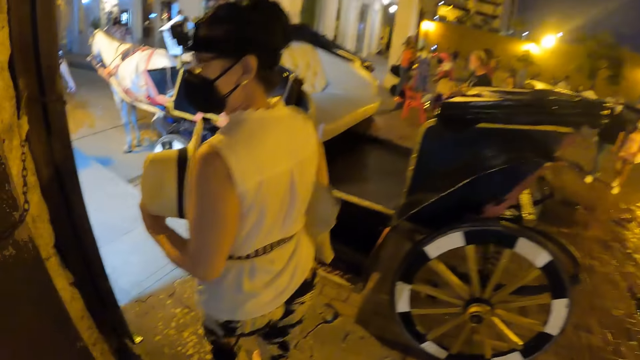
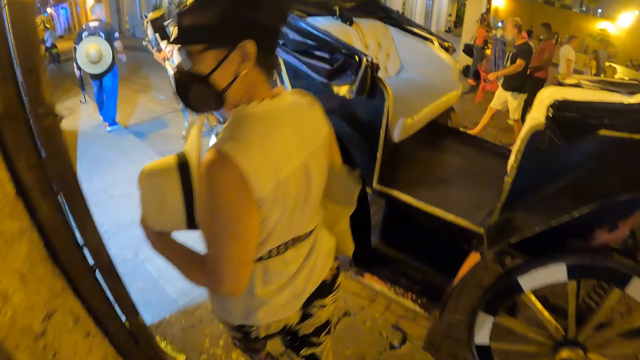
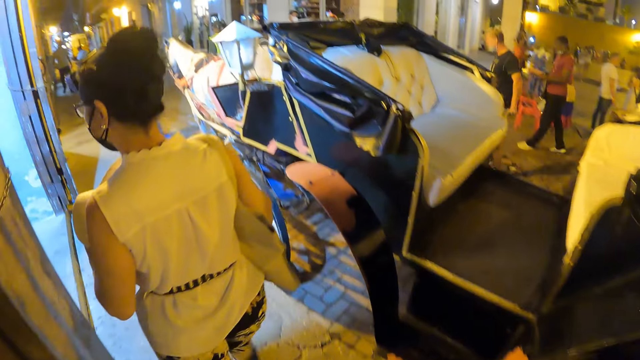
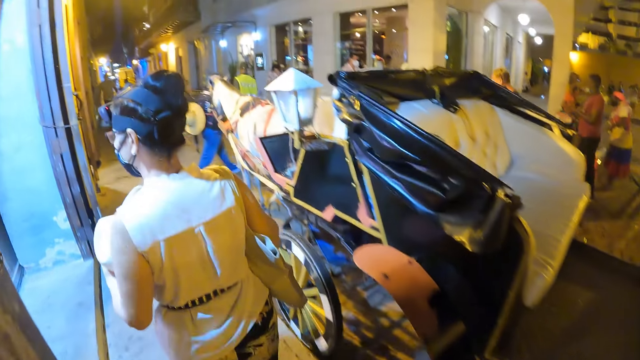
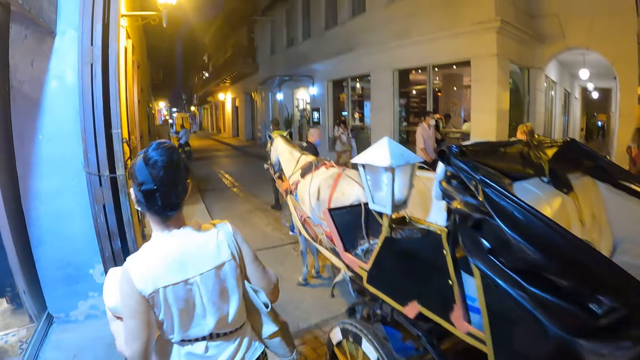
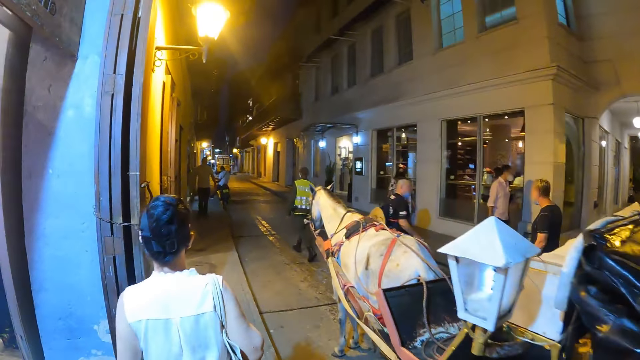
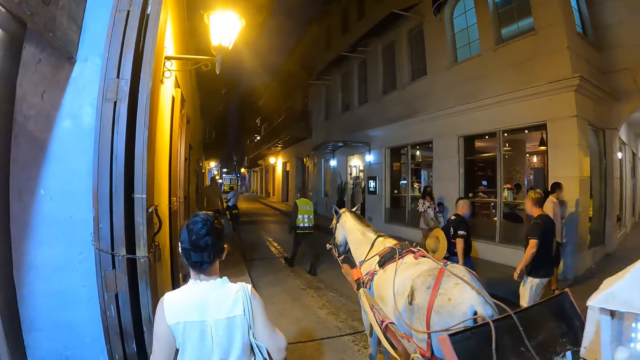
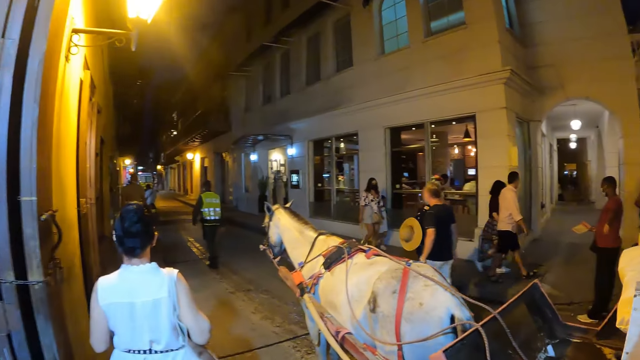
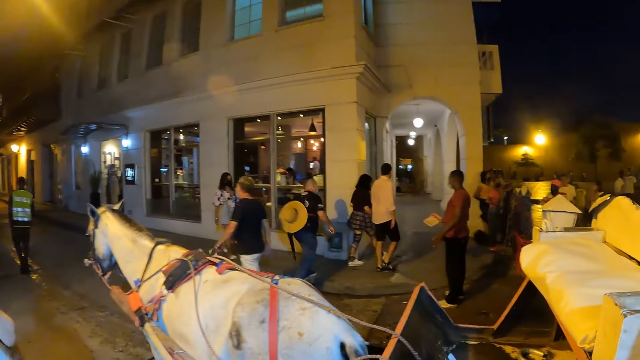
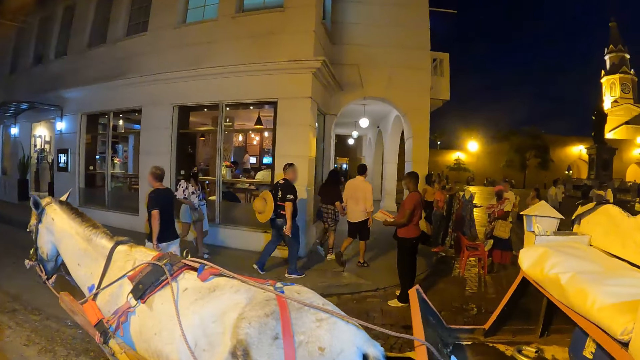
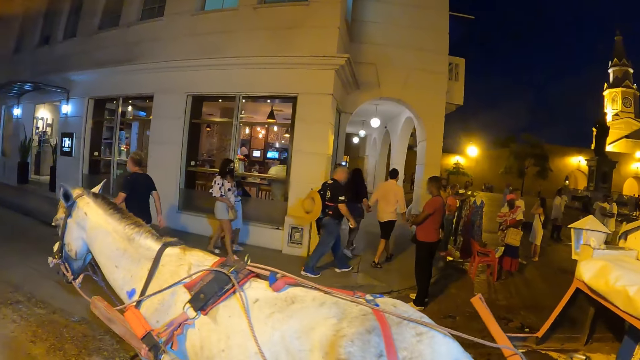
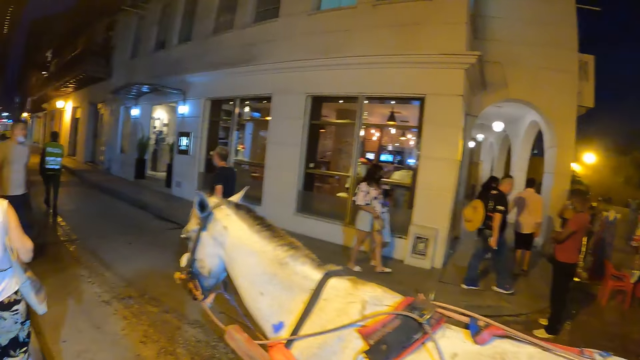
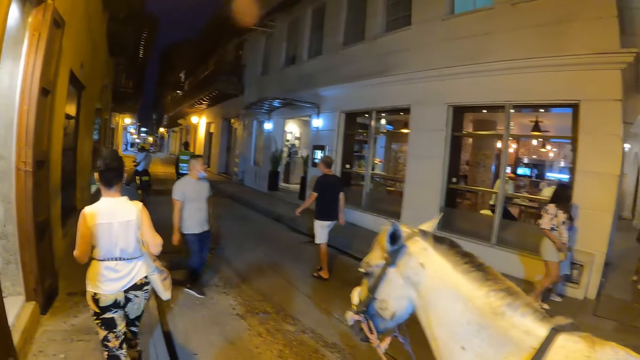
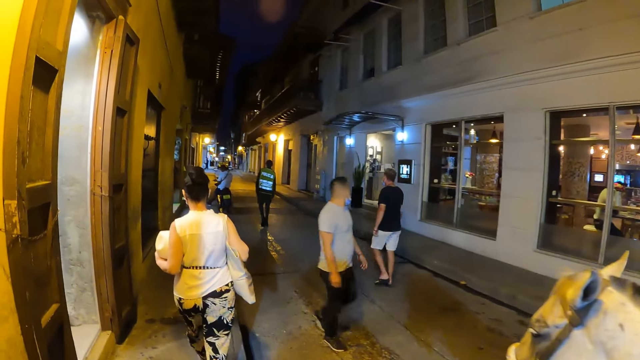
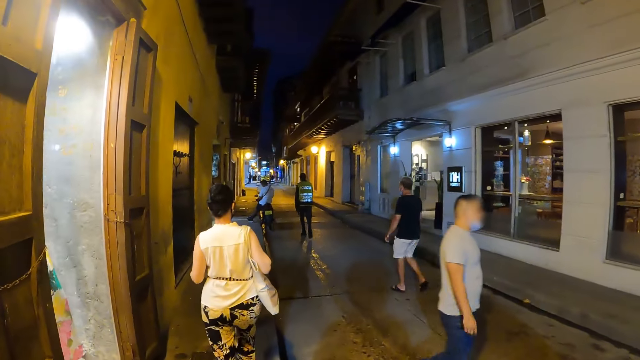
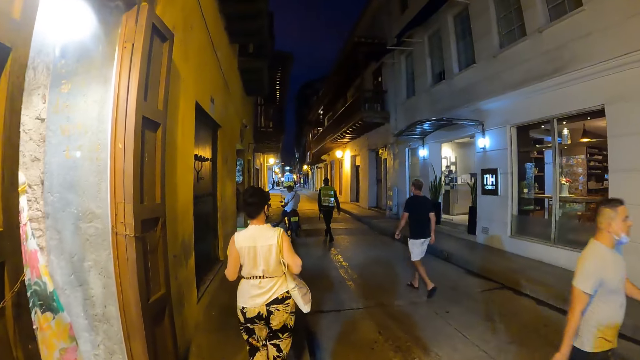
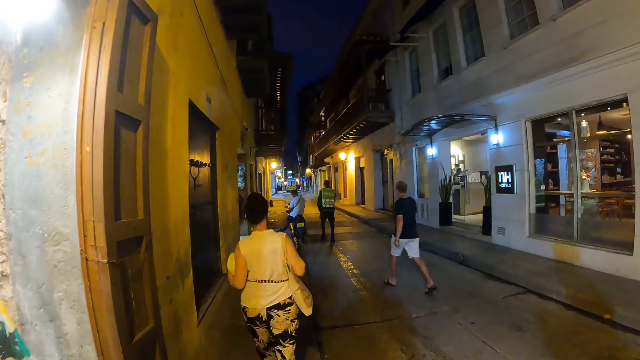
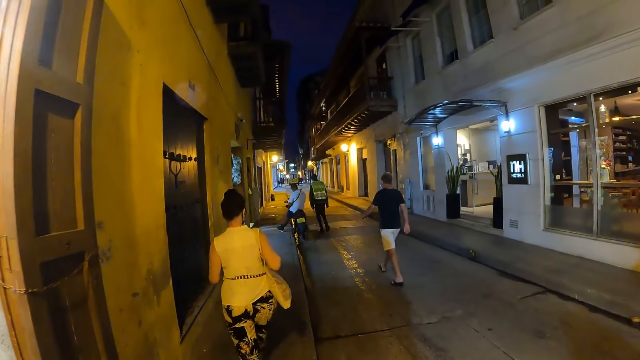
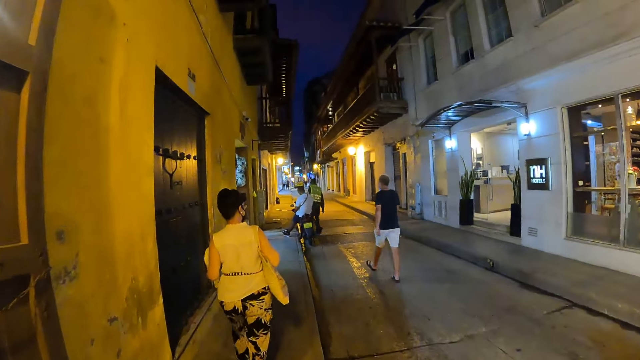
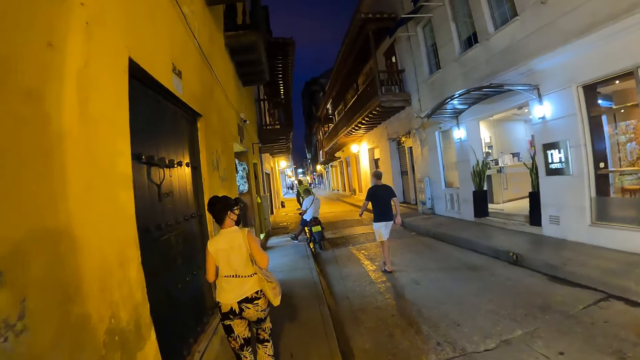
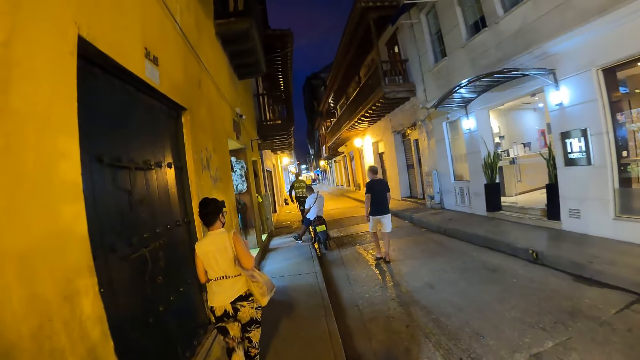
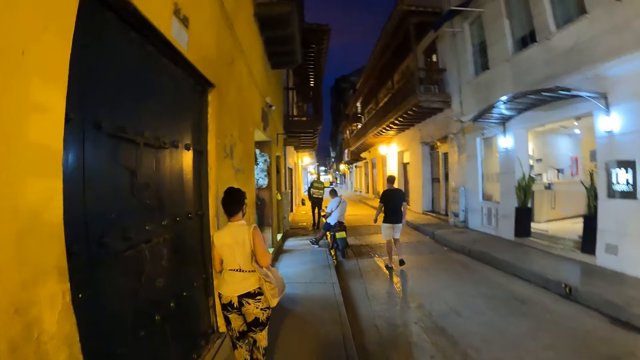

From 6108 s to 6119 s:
The camera wearer walks on the sidewalk.

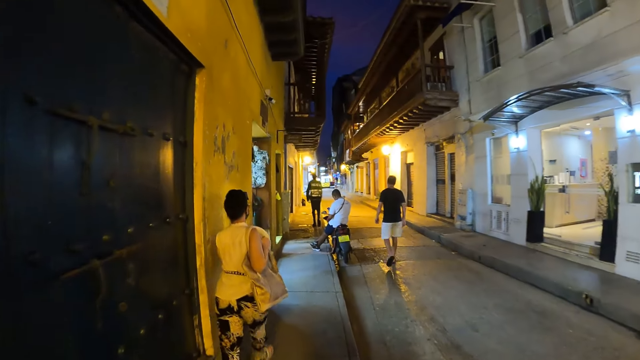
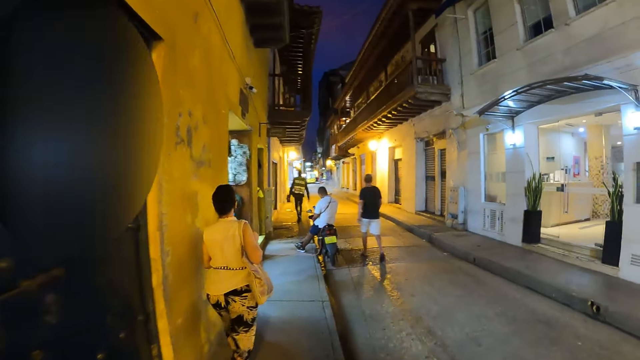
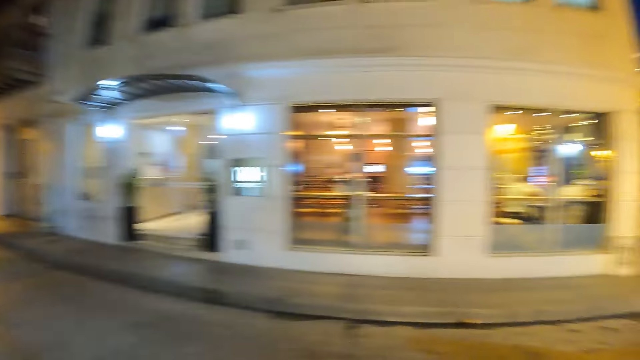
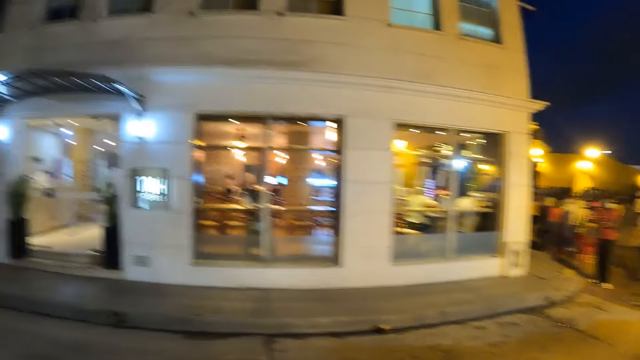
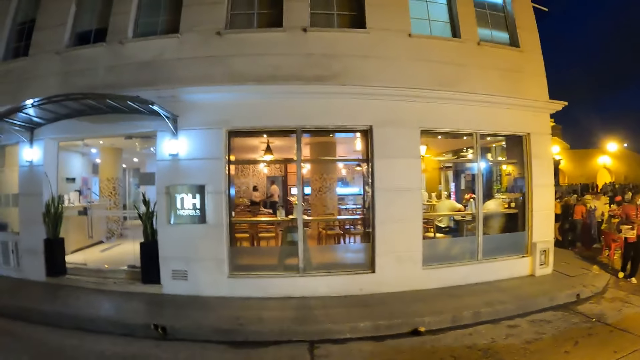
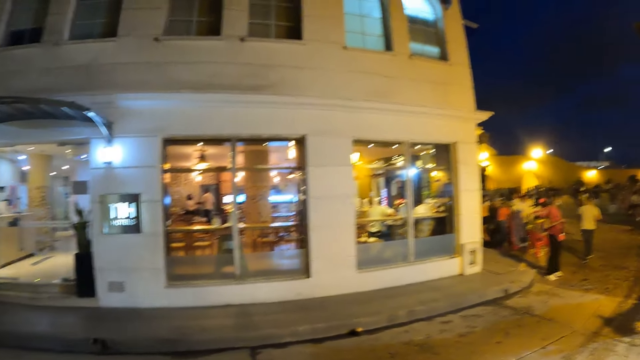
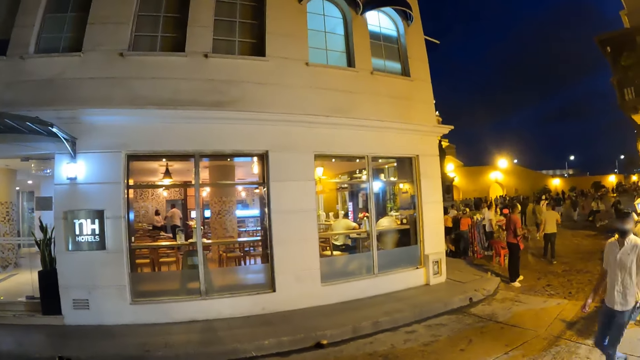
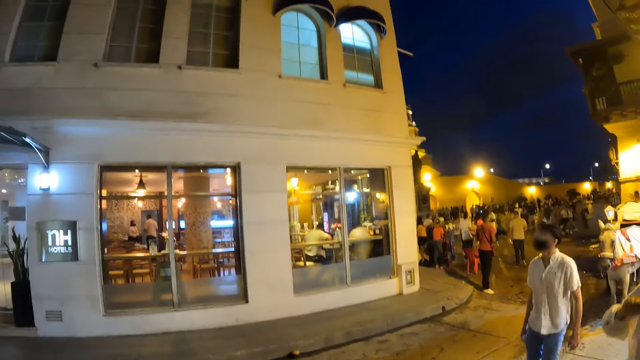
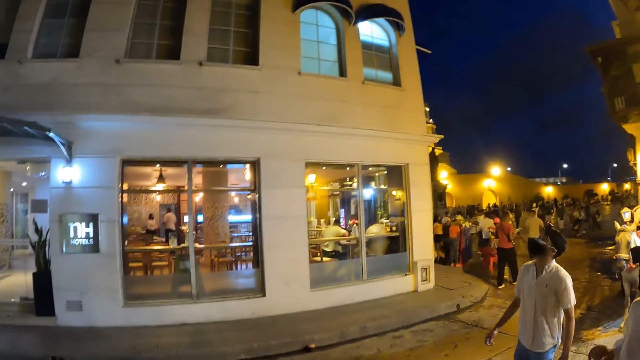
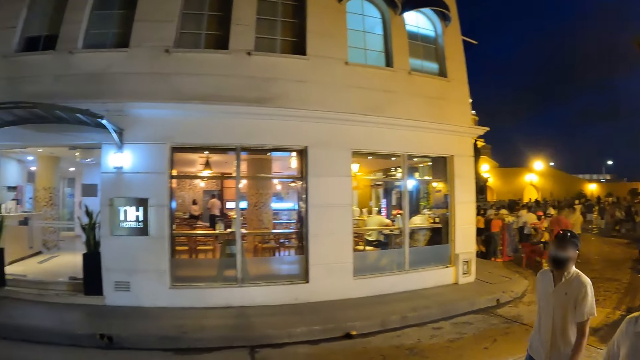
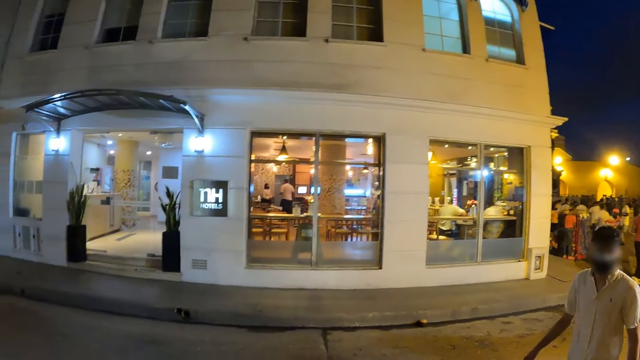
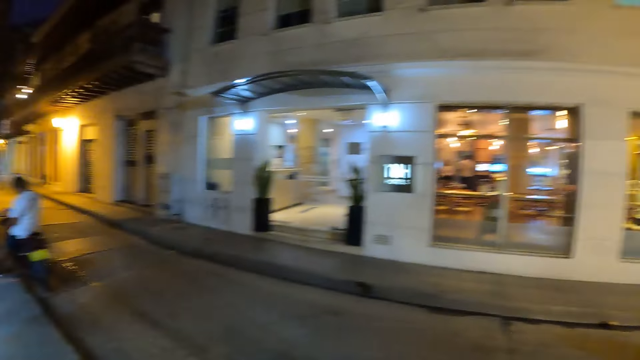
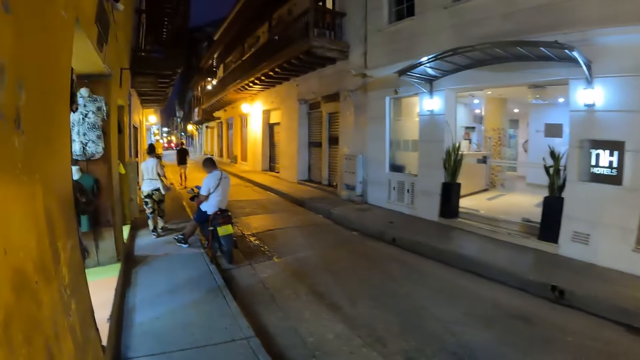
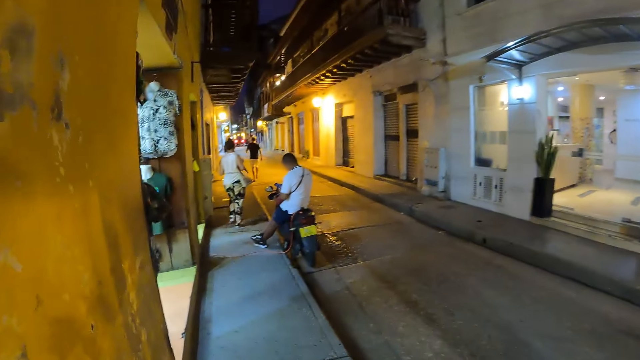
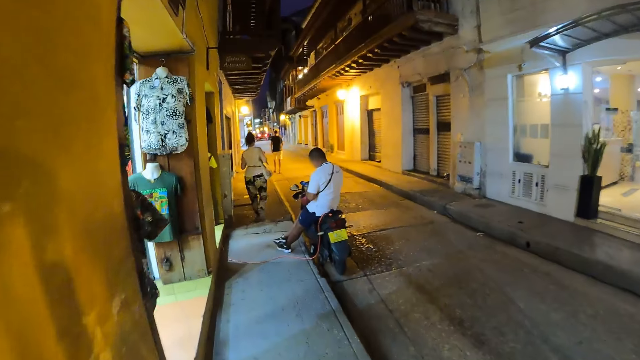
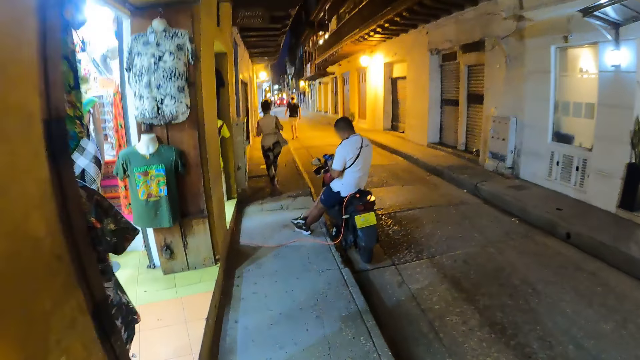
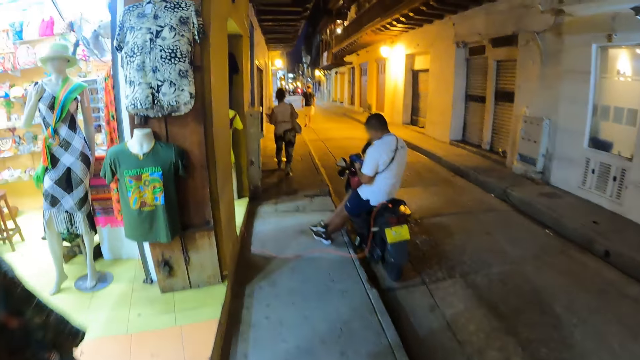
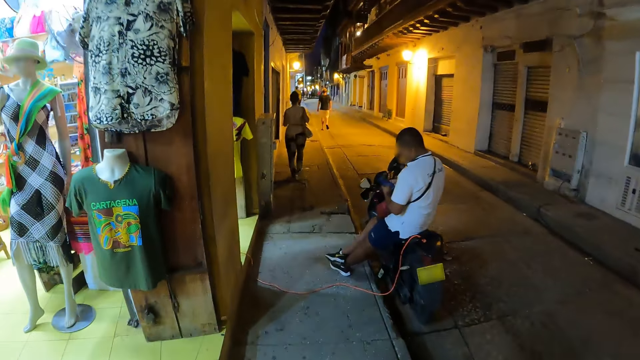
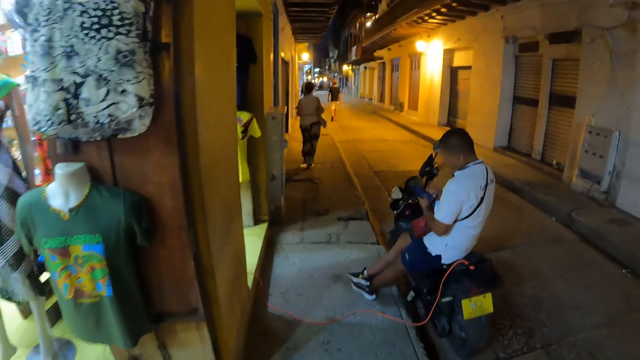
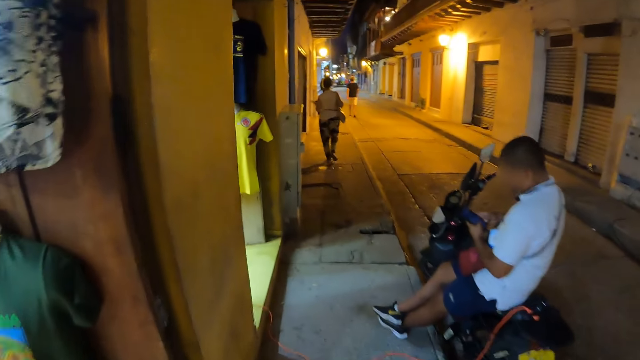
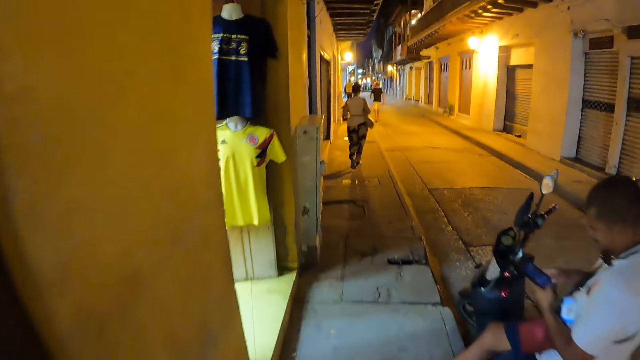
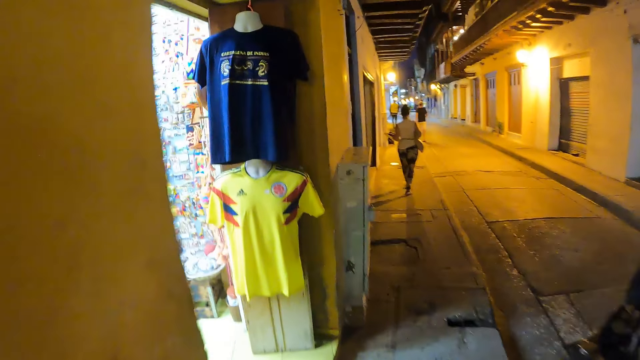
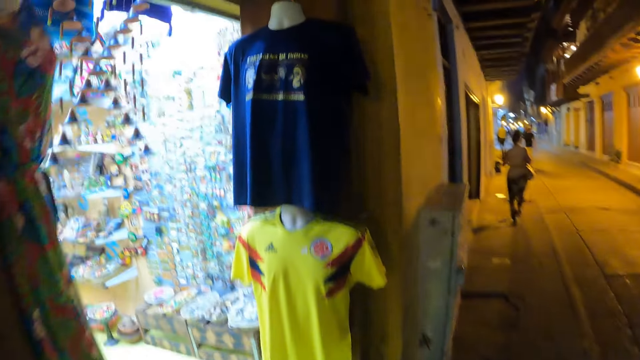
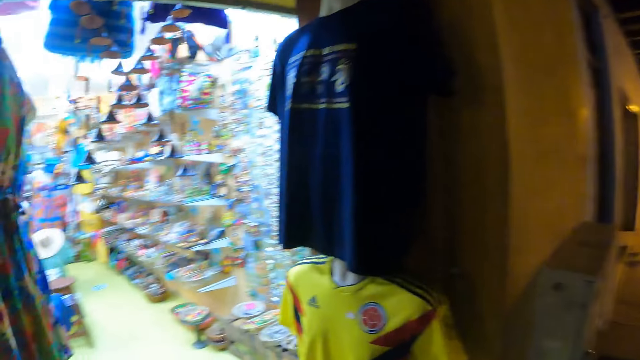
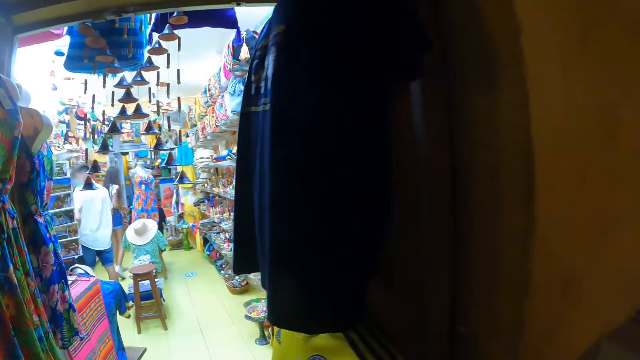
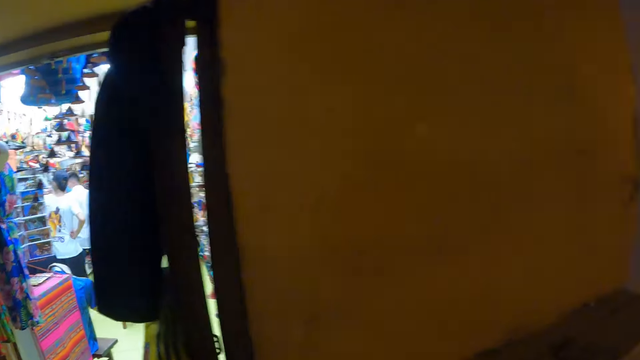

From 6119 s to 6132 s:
The camera wearer looks around the road. The man converses with the woman. The camera wearer walks on the sidewalk. Another man operates a phone with his hands.
